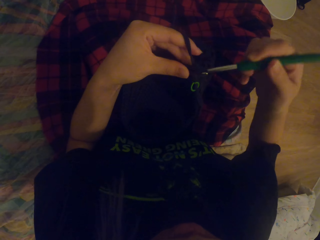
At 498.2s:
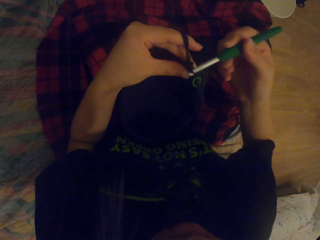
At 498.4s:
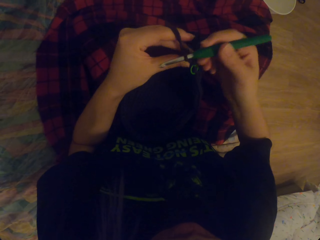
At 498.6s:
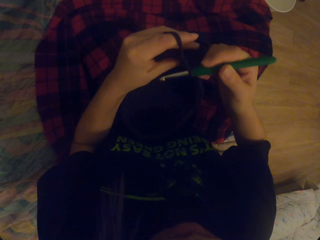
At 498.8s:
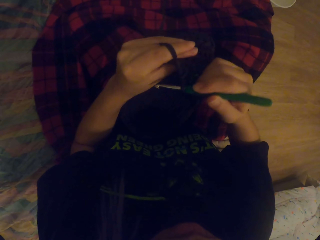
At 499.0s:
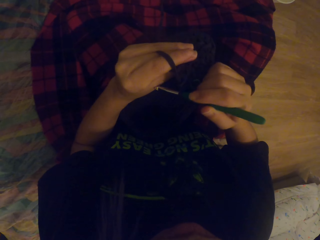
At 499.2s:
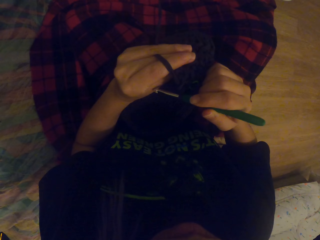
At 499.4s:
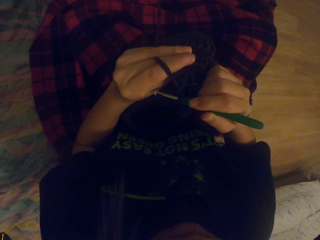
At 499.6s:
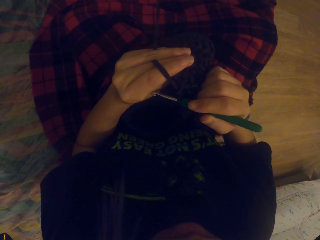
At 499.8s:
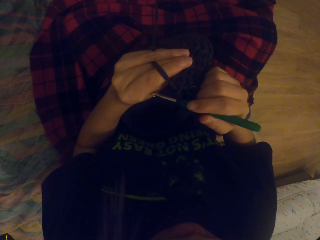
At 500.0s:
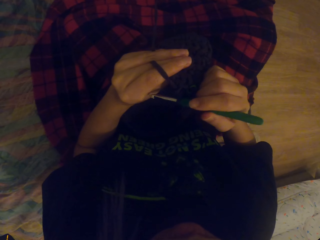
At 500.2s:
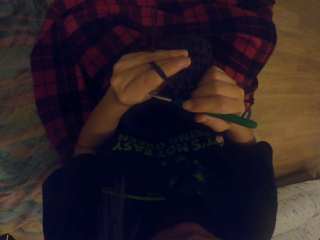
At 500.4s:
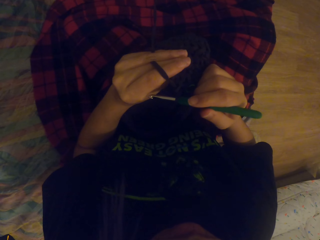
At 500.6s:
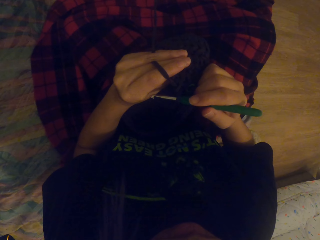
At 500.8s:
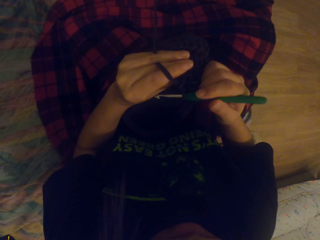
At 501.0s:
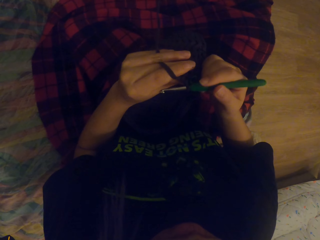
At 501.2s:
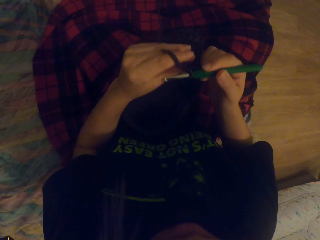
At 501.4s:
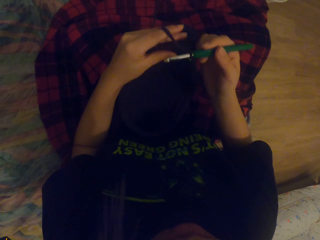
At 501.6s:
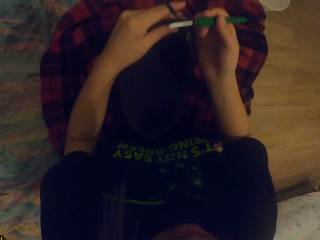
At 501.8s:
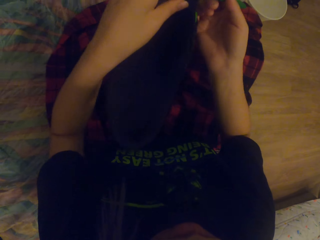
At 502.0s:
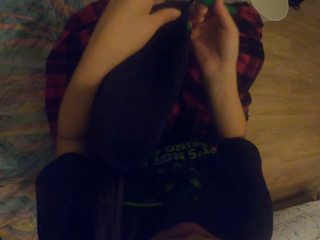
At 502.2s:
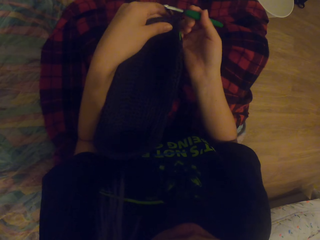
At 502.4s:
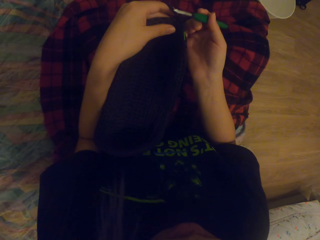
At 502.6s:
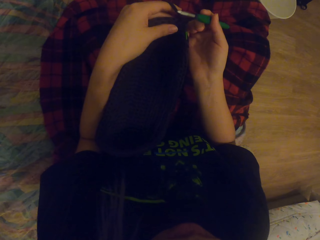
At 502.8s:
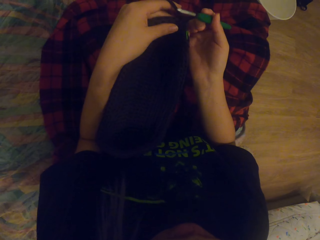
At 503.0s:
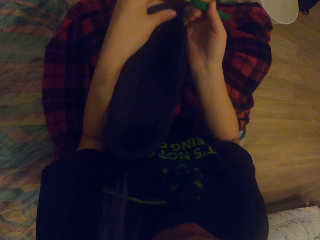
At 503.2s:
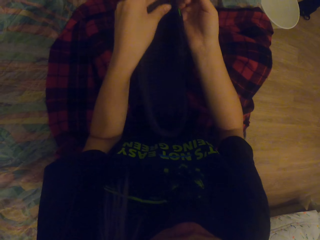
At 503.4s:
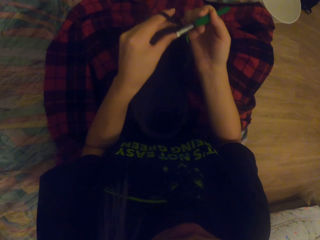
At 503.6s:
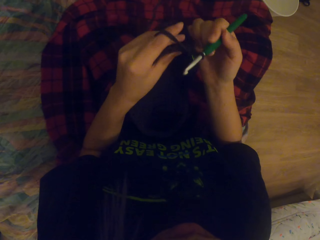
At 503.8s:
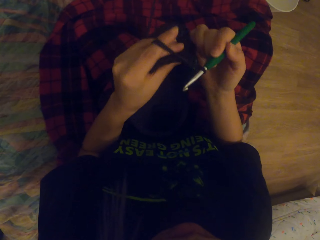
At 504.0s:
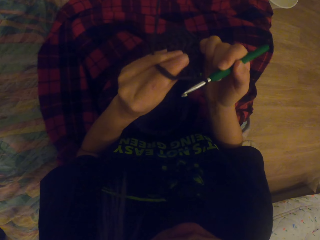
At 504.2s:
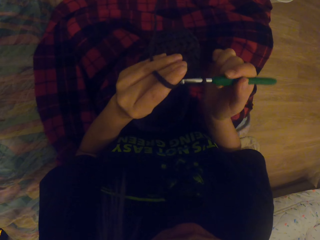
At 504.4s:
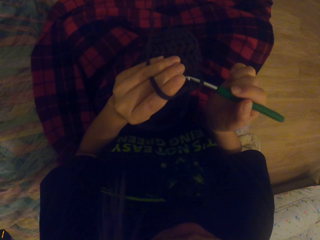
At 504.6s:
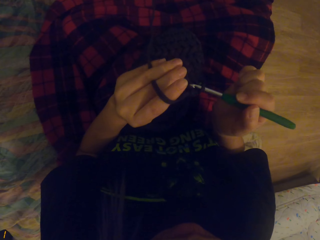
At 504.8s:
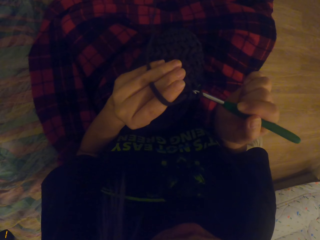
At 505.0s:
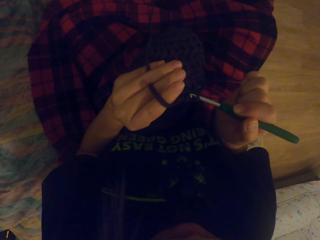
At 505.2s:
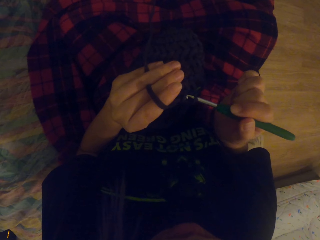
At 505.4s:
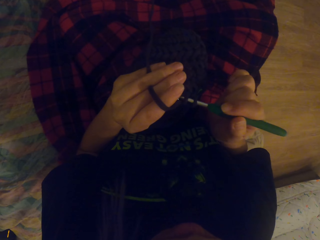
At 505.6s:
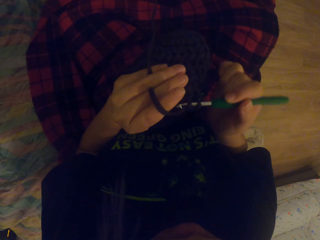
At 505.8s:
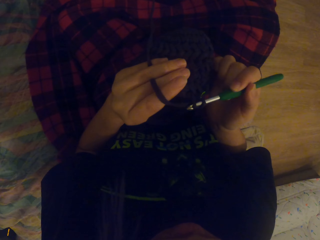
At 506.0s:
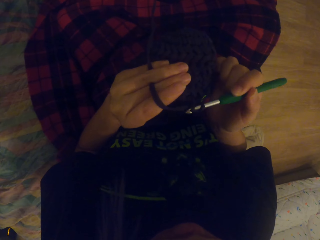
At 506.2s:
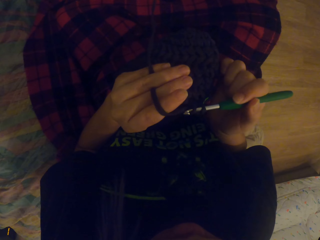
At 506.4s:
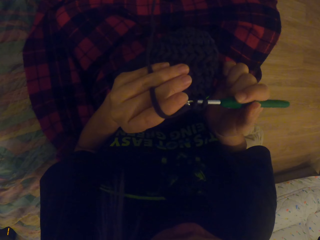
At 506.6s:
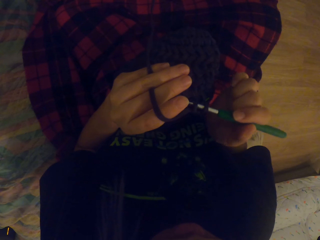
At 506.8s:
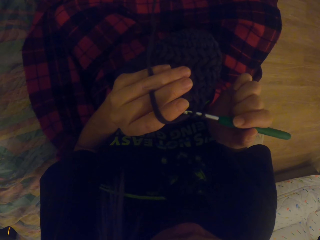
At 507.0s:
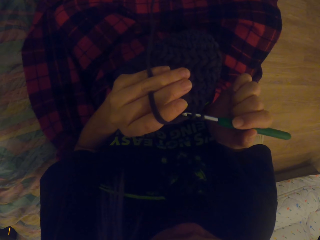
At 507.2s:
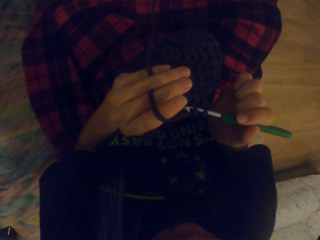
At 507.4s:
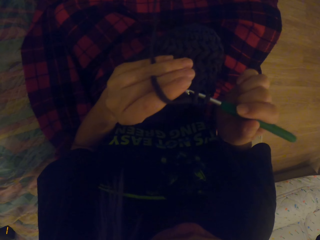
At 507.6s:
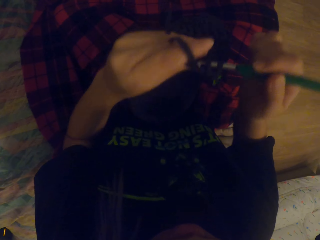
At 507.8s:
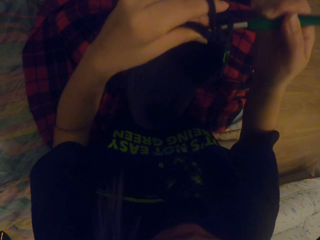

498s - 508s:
The camera wearer looks at the fabric. They look at the fabric again. They move the fabric. They move the fabric again. They look at the fabric. They put the needle in the fabric.

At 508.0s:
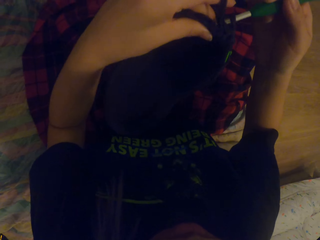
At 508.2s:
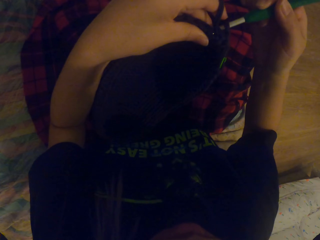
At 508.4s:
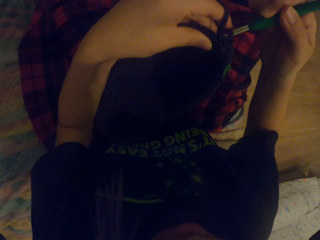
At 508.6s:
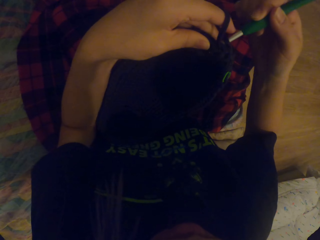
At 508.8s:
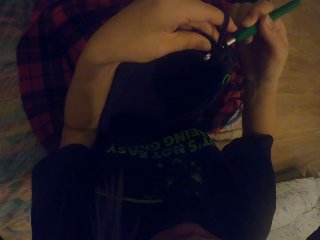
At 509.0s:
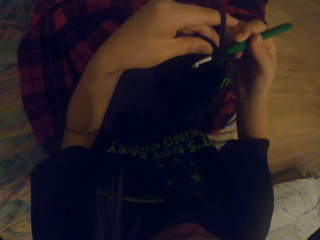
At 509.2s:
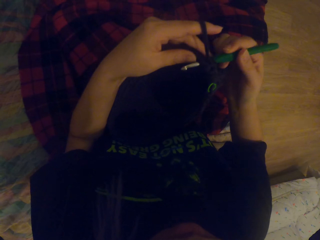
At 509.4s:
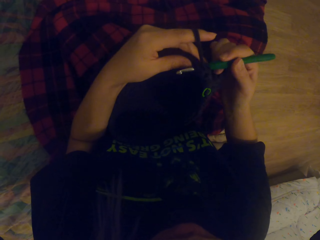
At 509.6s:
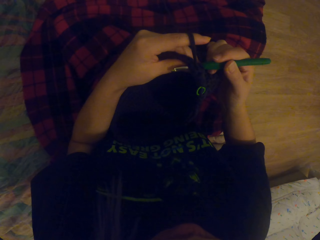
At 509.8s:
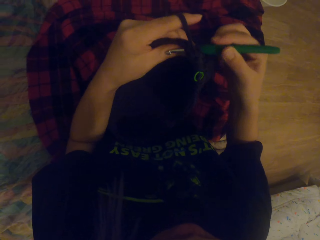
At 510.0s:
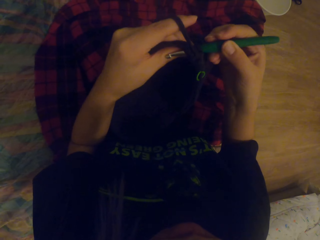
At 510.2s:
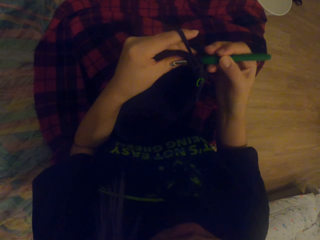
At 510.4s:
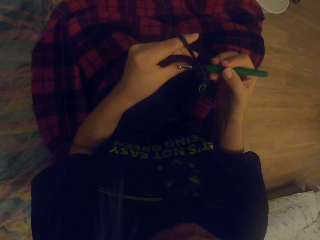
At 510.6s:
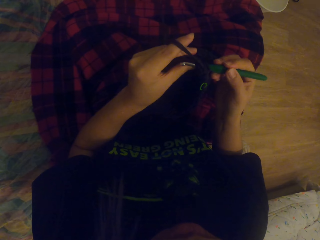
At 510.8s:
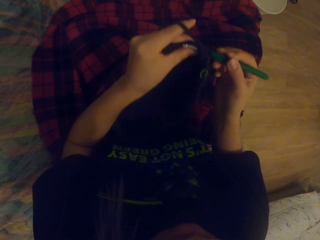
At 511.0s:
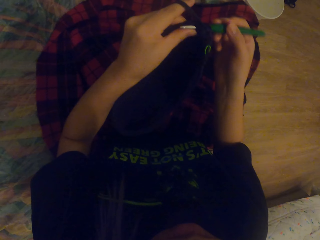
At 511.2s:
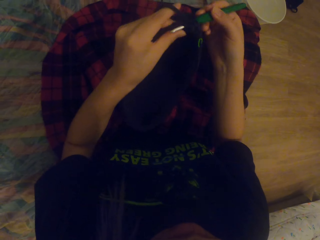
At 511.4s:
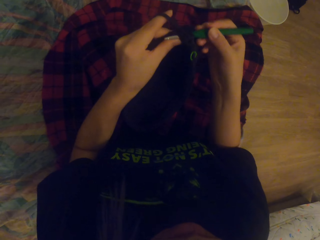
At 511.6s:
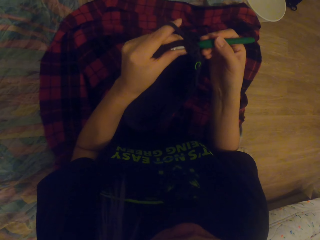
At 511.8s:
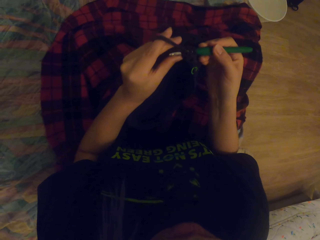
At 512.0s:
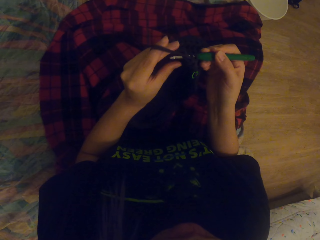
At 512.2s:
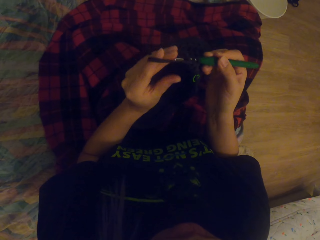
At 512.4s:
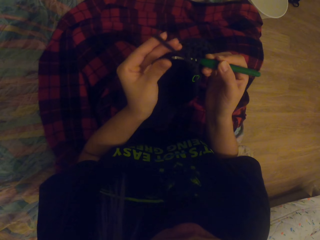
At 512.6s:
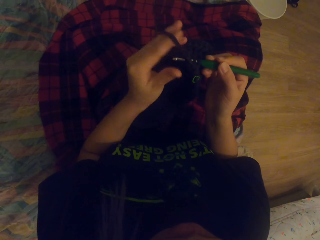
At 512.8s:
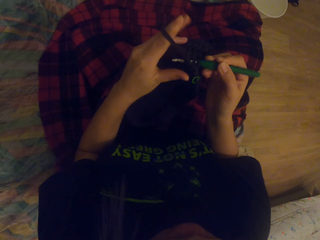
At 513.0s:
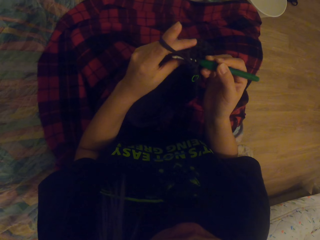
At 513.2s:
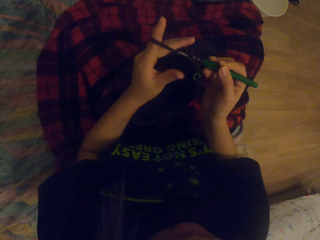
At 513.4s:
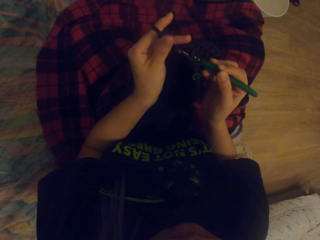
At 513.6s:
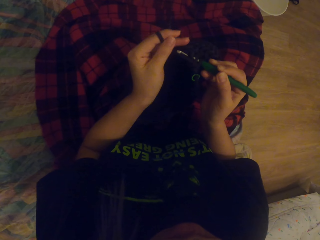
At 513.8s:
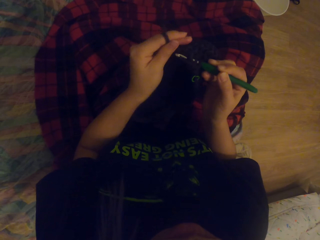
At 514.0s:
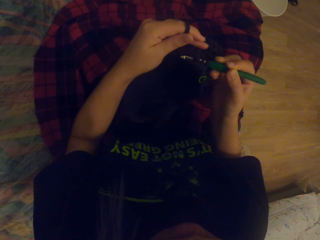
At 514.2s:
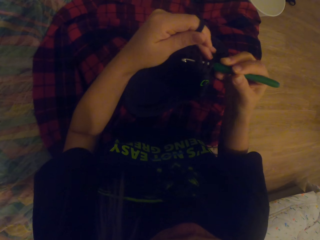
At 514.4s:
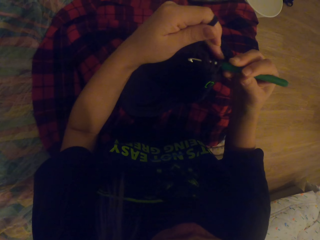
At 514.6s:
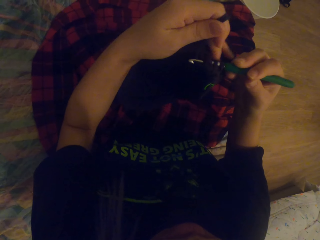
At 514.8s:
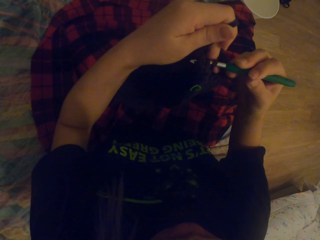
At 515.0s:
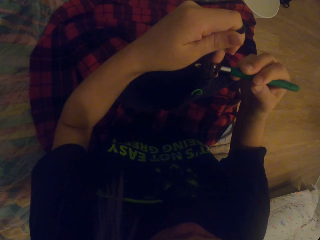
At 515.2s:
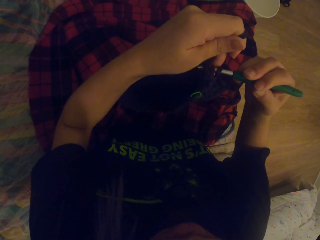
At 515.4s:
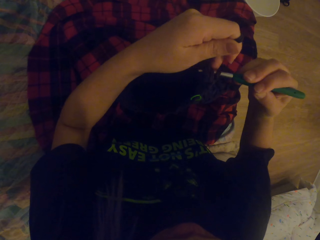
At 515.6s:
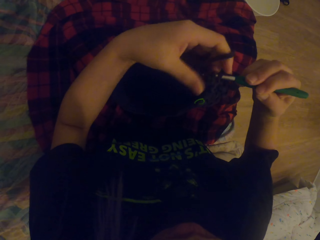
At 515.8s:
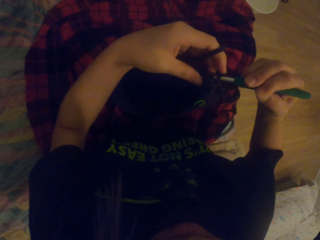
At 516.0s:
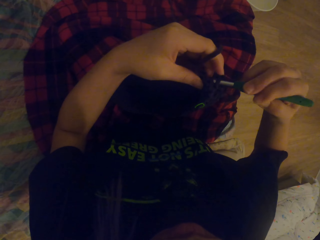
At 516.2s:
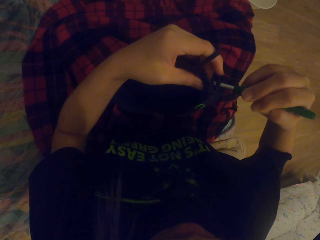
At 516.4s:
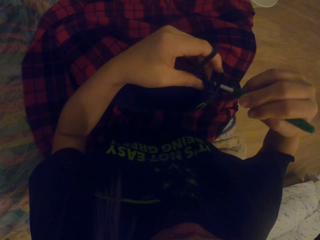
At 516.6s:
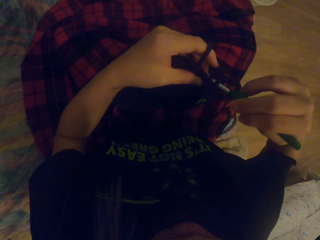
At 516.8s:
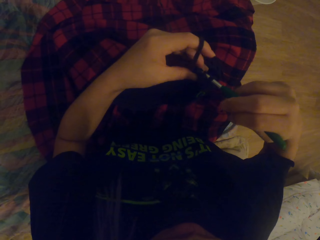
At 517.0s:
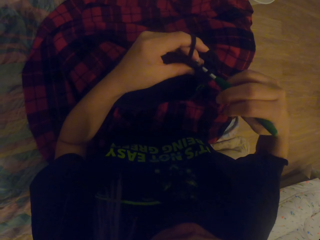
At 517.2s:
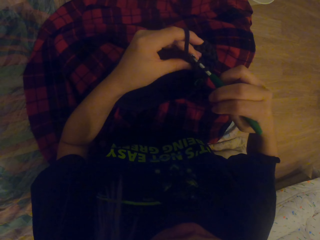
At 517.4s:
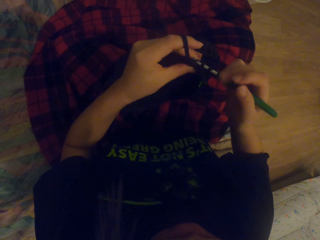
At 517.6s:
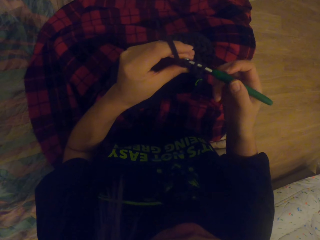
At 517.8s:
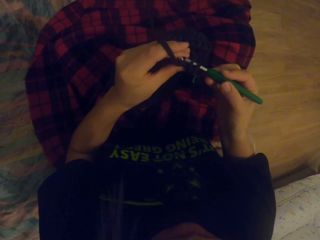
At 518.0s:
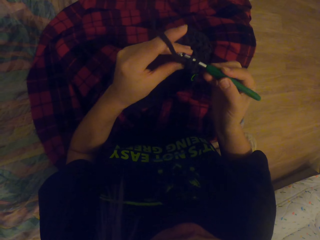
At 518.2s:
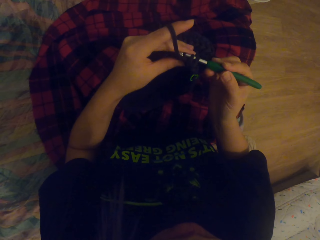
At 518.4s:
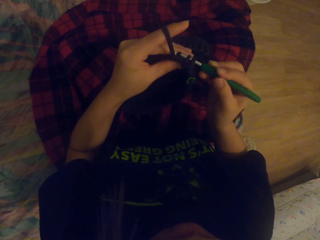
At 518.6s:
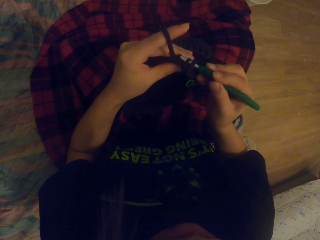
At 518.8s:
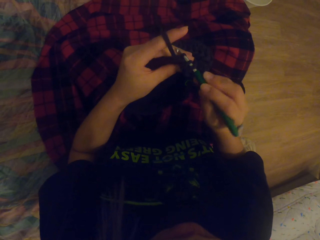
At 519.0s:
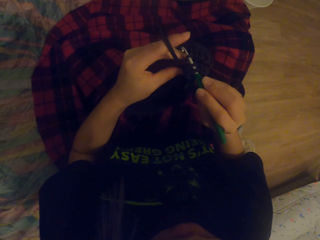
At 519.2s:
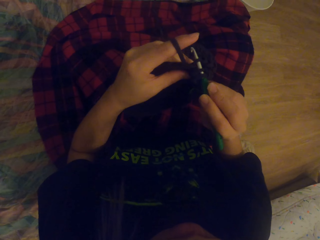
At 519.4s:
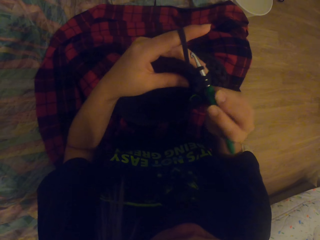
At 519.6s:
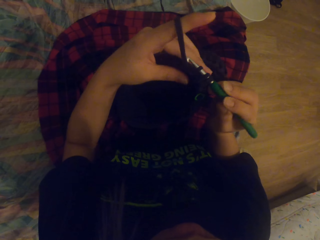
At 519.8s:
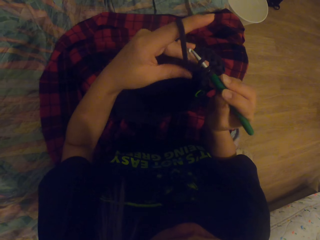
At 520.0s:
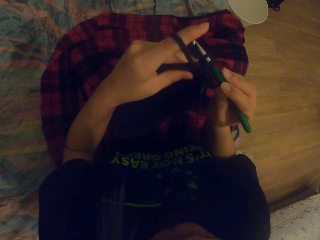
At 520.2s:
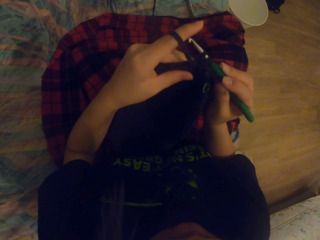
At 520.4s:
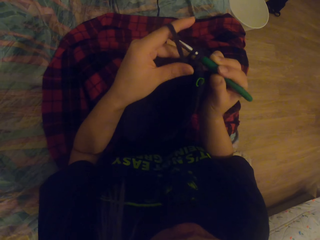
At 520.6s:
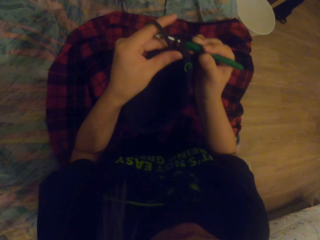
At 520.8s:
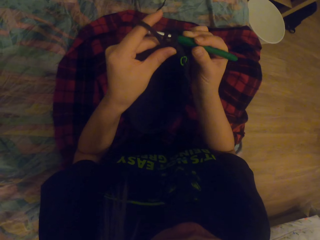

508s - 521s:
The camera wearer moves the fabric. They move the hand. They straighten the thread. They move the fabric. They knit the fabric with the needle.
